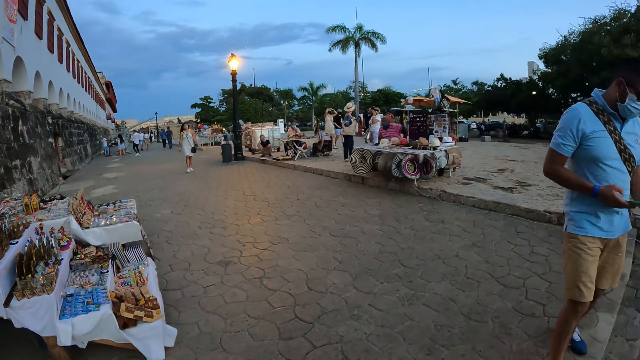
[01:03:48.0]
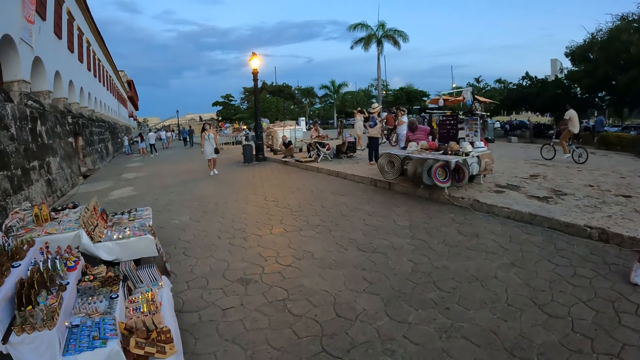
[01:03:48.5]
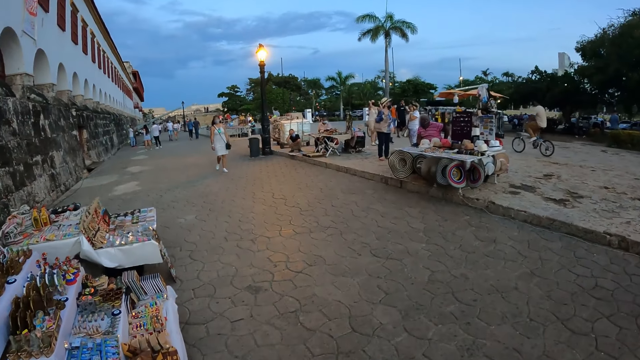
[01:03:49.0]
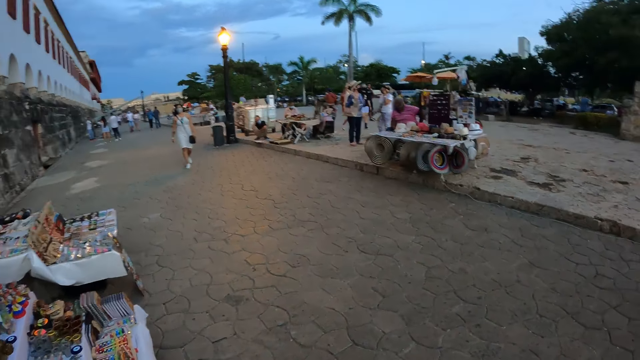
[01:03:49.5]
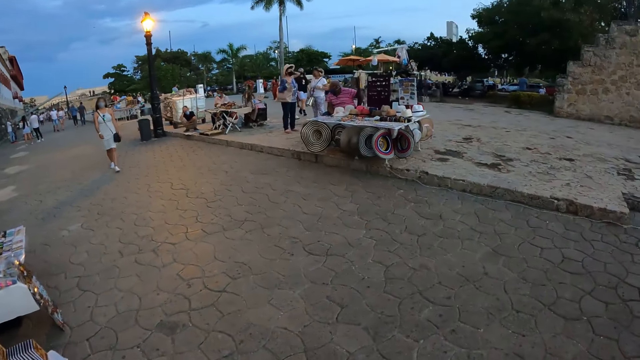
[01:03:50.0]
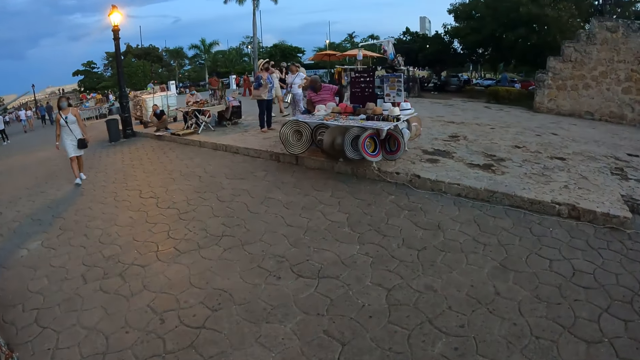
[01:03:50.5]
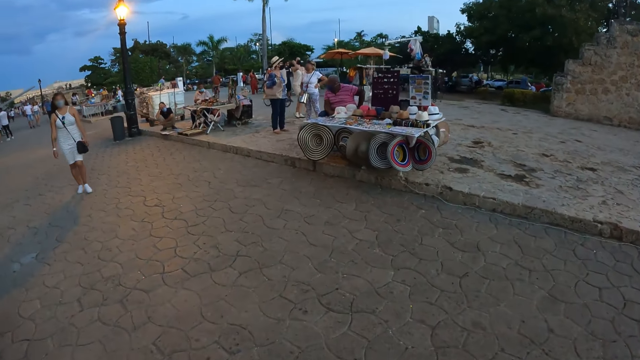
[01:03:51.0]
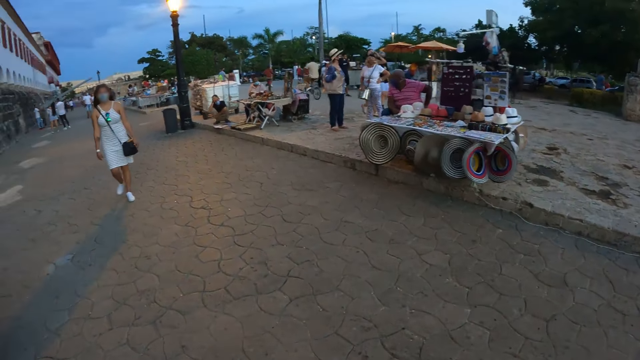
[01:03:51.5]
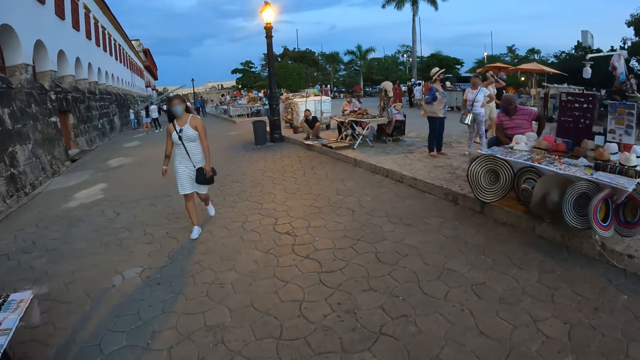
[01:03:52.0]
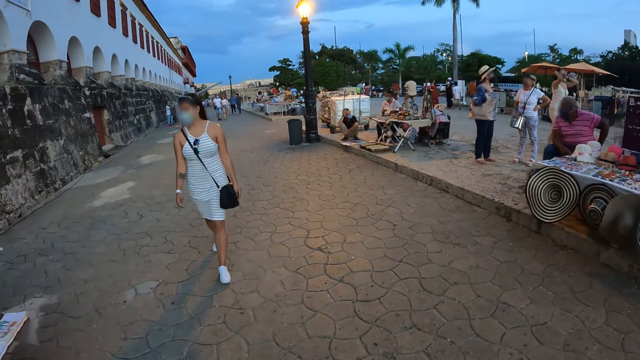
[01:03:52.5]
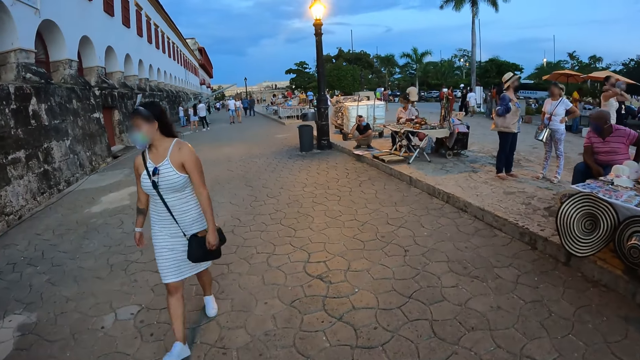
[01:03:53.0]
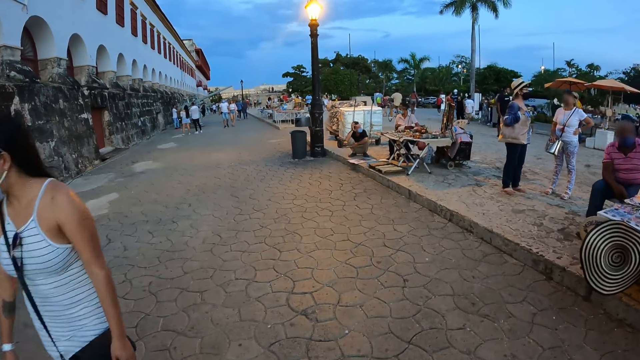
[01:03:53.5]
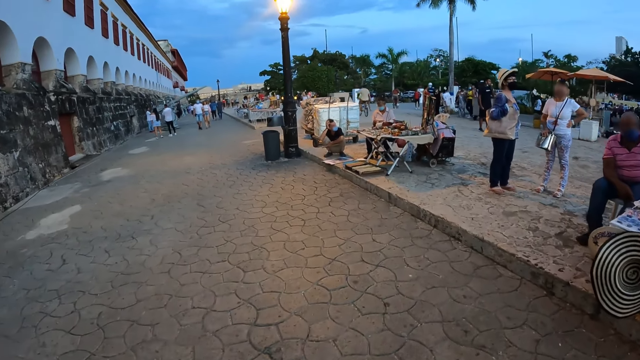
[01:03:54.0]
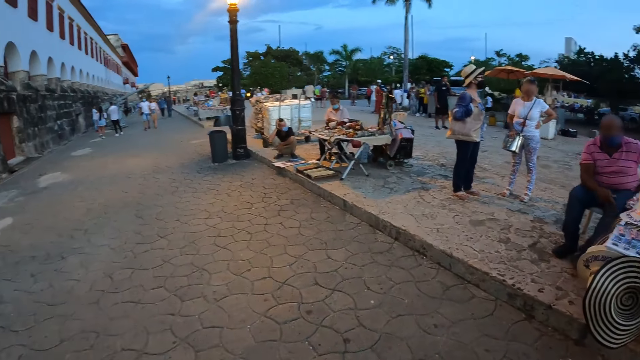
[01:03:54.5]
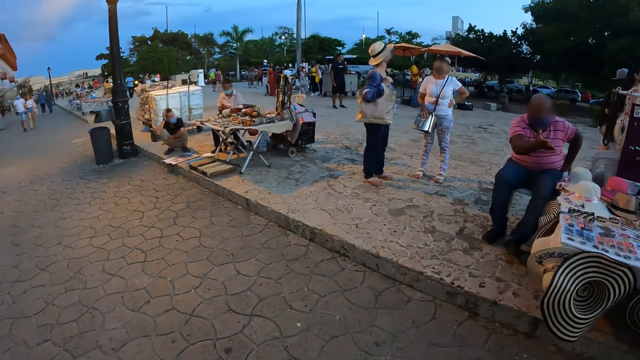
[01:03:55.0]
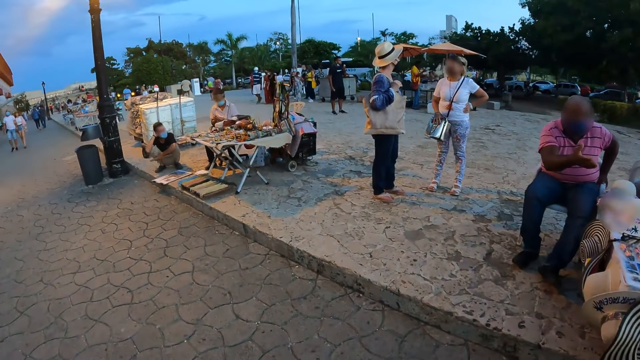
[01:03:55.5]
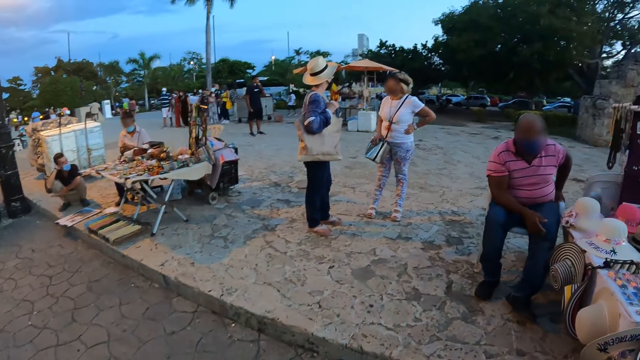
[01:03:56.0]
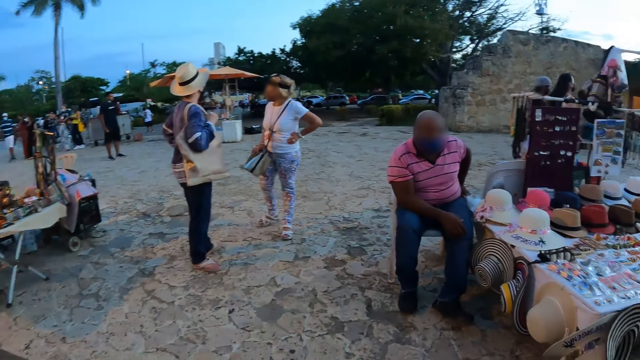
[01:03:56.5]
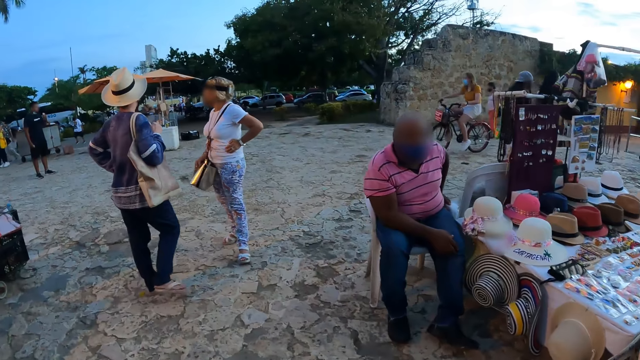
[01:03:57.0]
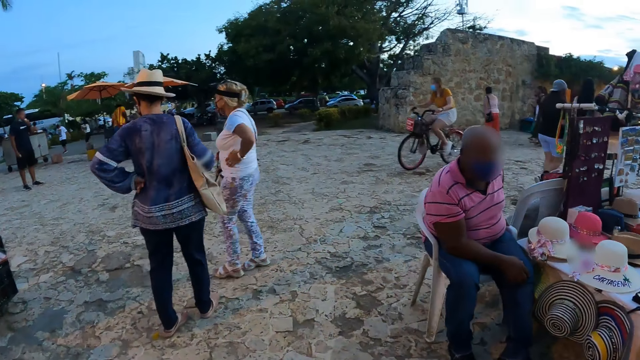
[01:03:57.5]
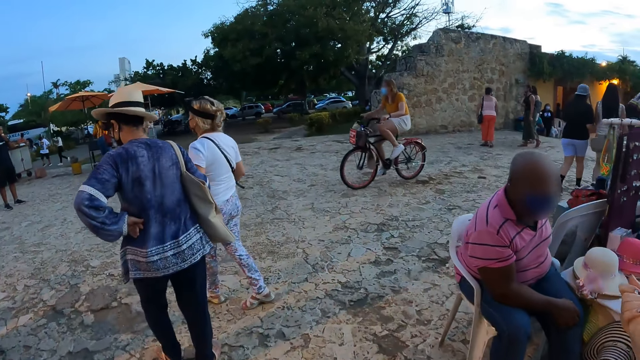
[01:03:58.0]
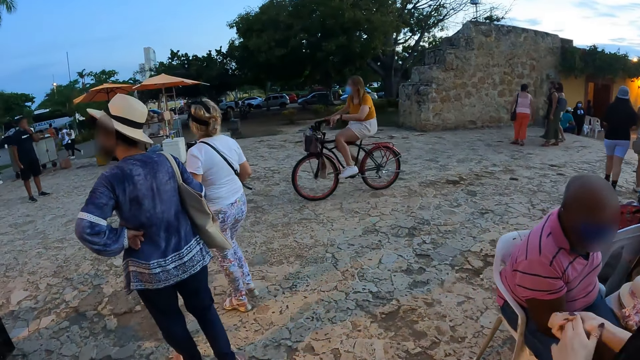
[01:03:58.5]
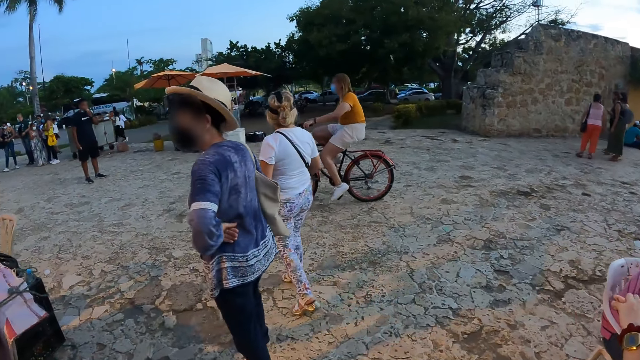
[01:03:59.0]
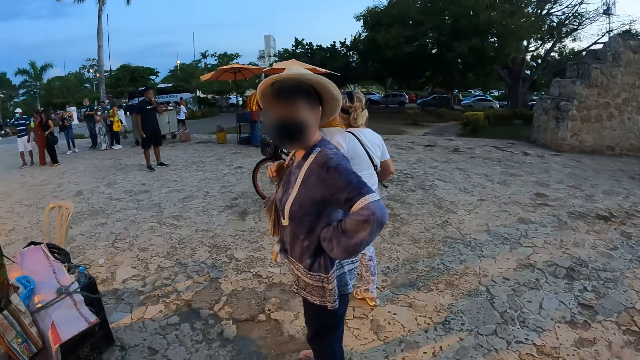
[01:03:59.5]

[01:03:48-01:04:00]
A woman walks across the walkway. Another woman walks across the walkway.

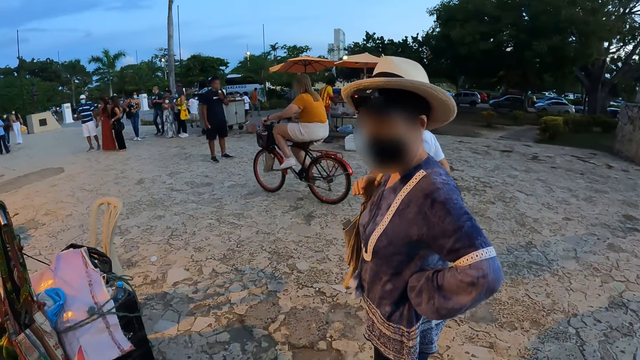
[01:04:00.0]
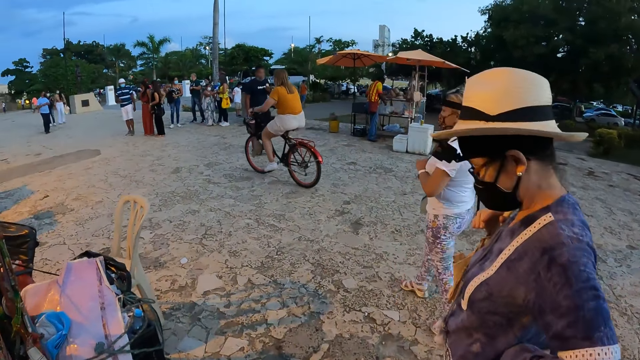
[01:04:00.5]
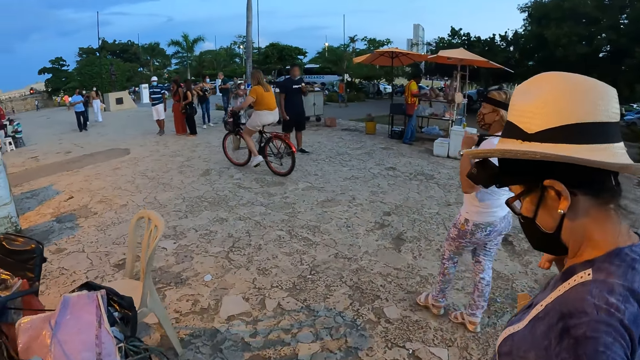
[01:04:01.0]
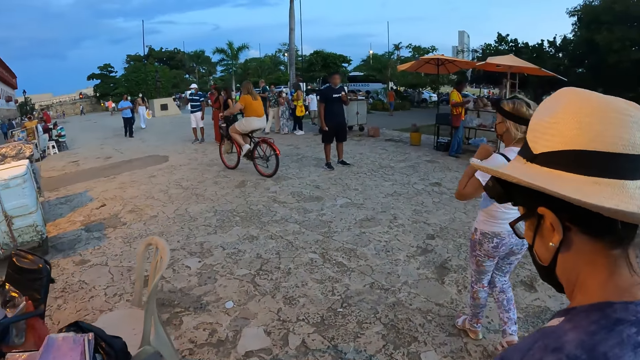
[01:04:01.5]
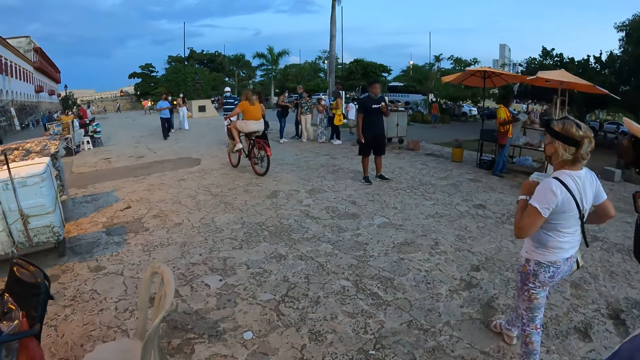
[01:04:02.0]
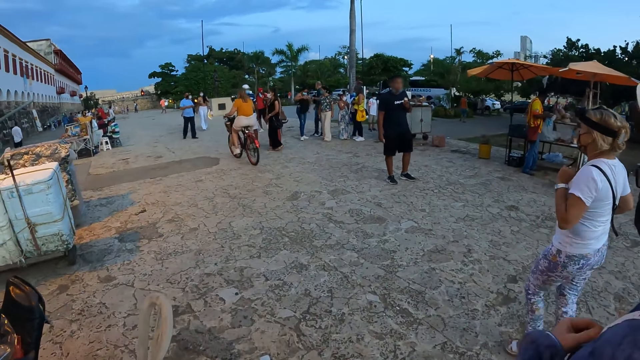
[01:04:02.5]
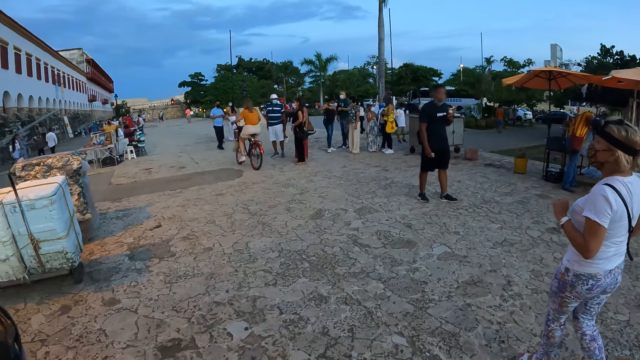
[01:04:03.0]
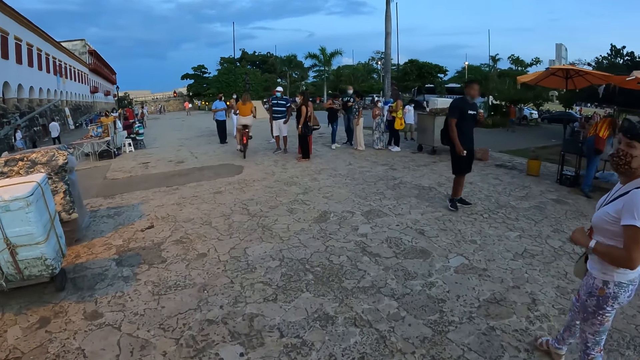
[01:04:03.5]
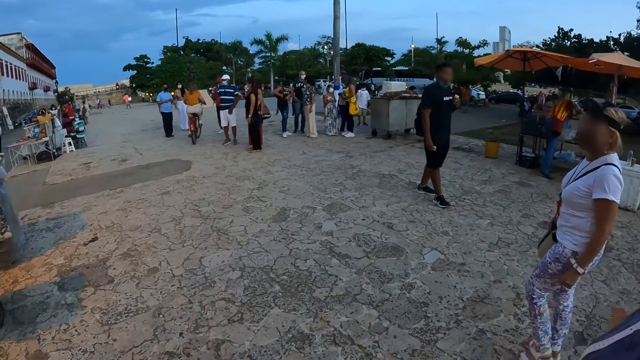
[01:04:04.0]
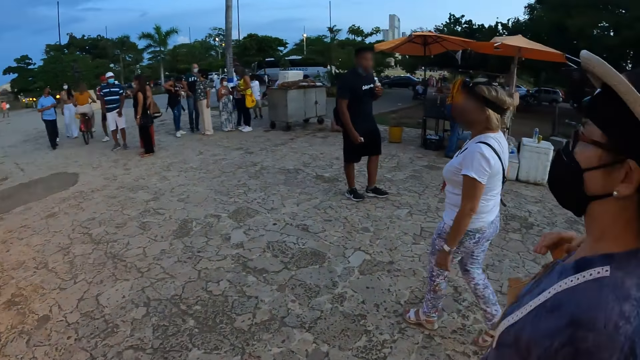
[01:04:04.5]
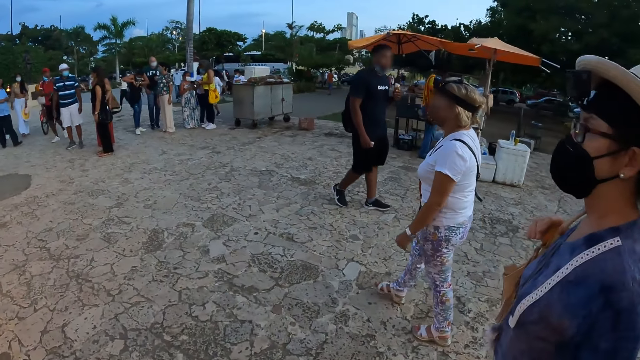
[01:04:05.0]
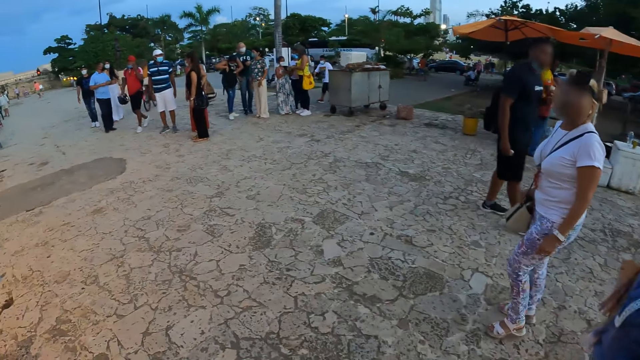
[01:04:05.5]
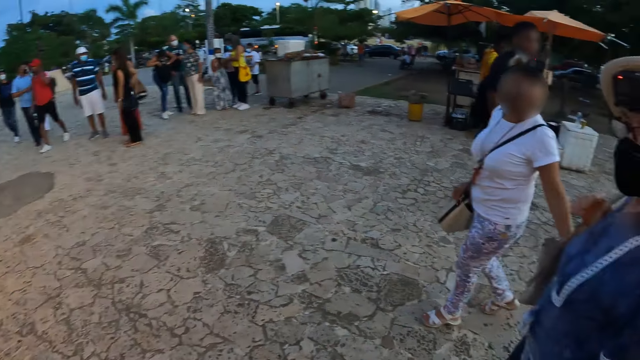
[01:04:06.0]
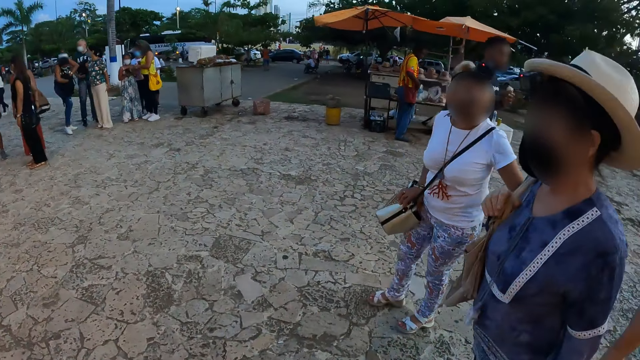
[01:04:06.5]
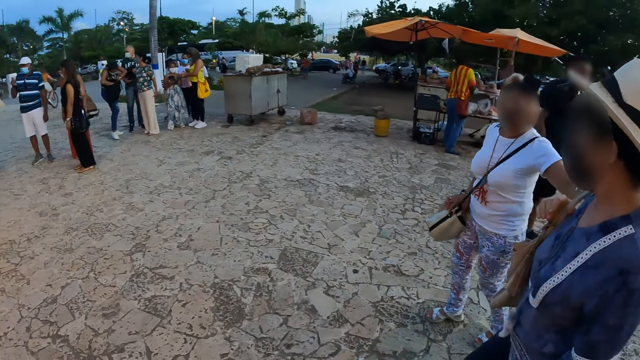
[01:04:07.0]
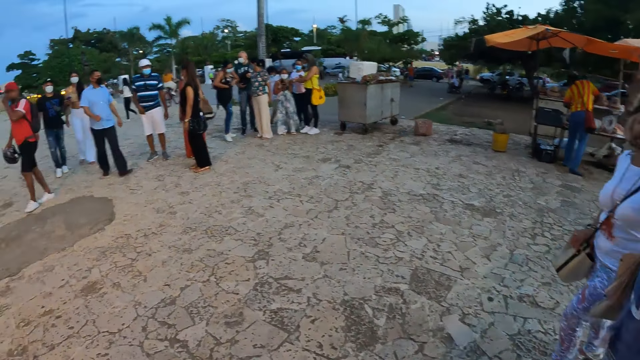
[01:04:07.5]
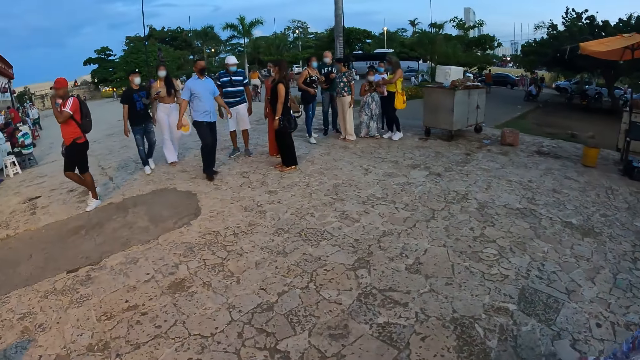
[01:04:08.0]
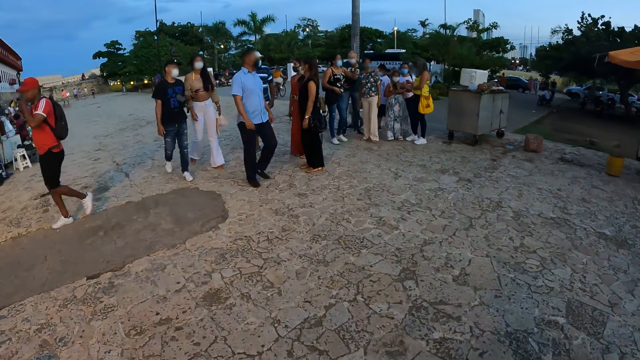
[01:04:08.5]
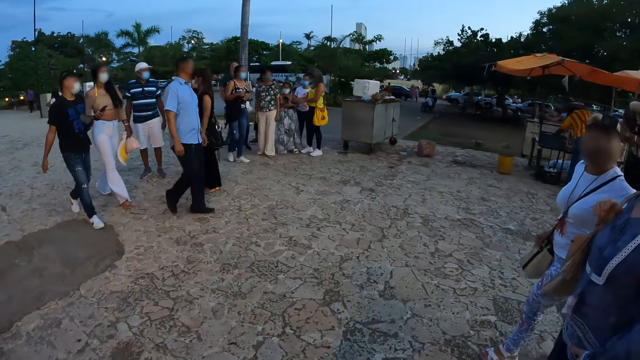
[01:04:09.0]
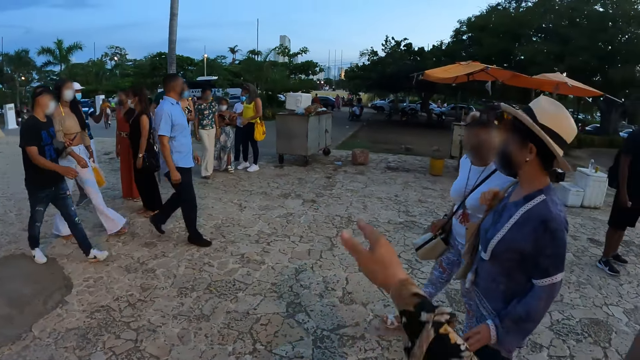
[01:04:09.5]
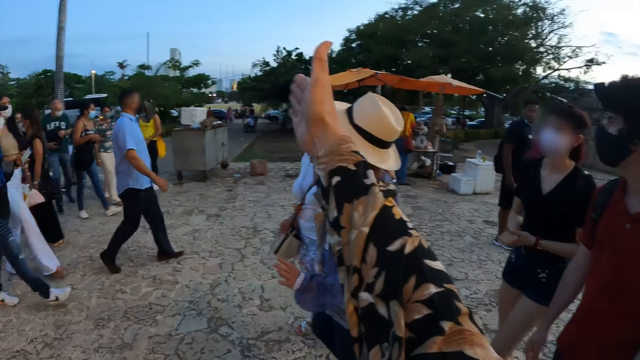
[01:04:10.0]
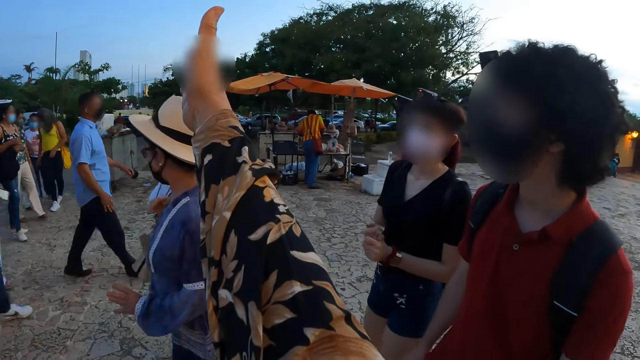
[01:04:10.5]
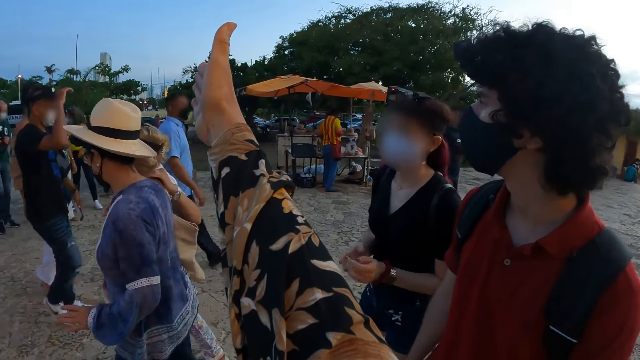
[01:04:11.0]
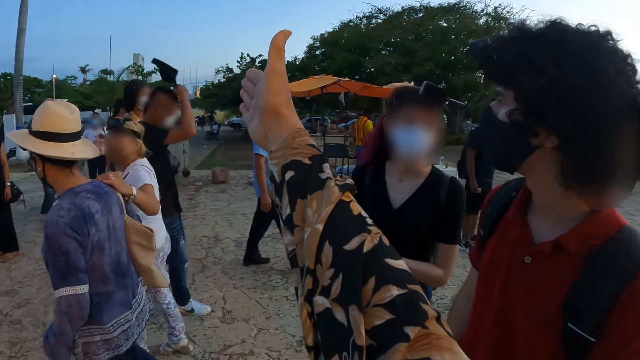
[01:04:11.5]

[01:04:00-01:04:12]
The woman adjusts her bag with both hands and stretches her left hand. The camera wearer stretches her right hand. She converses with a person.
